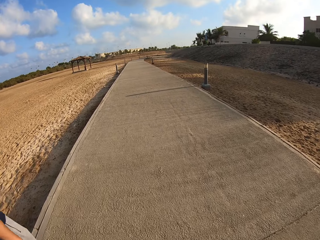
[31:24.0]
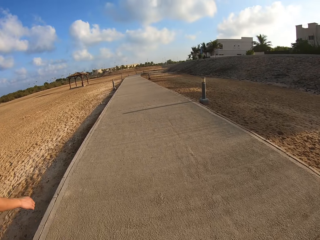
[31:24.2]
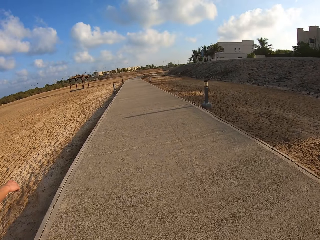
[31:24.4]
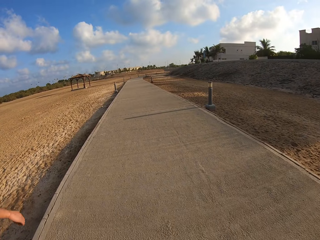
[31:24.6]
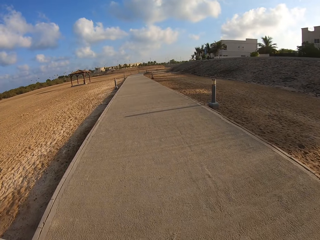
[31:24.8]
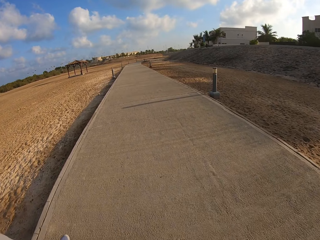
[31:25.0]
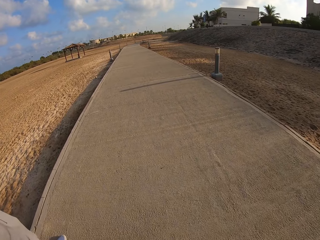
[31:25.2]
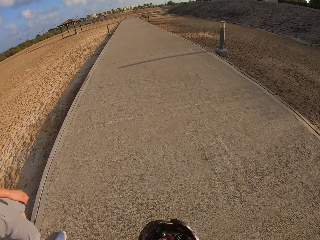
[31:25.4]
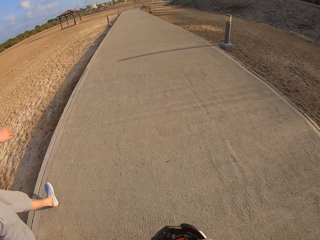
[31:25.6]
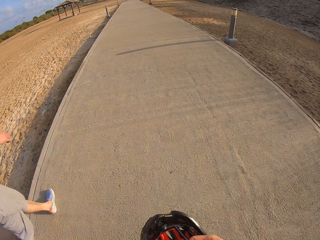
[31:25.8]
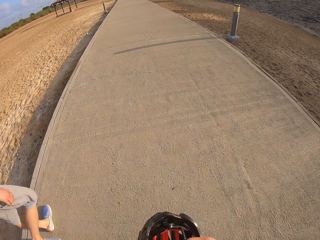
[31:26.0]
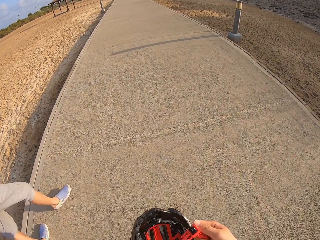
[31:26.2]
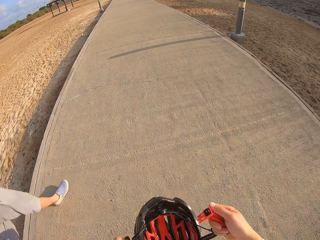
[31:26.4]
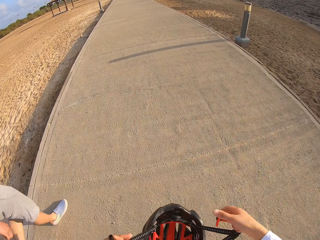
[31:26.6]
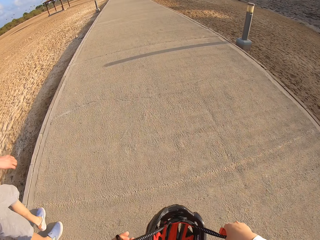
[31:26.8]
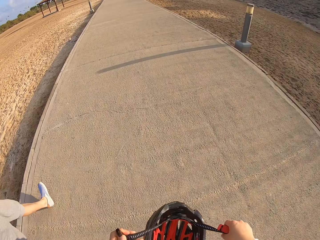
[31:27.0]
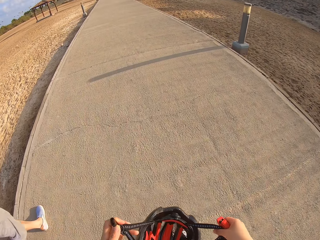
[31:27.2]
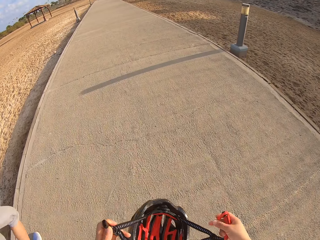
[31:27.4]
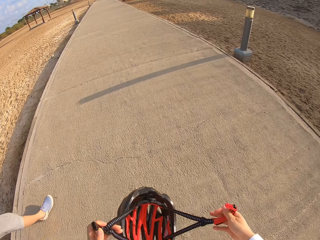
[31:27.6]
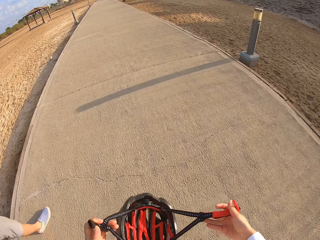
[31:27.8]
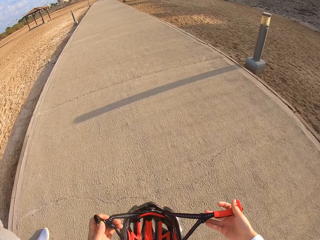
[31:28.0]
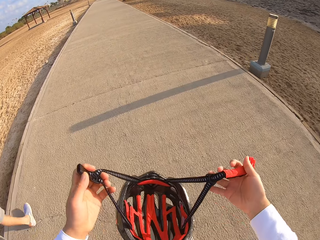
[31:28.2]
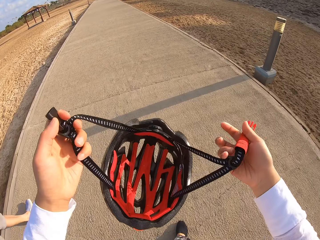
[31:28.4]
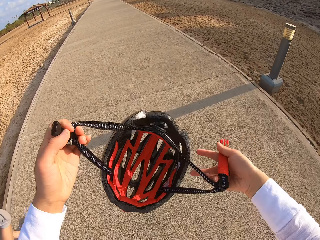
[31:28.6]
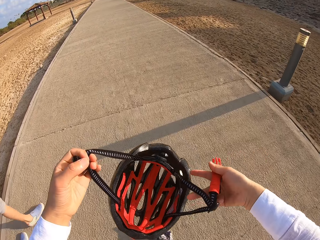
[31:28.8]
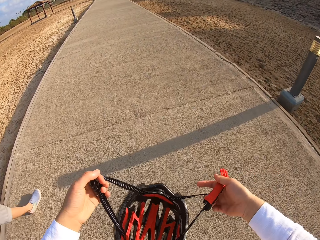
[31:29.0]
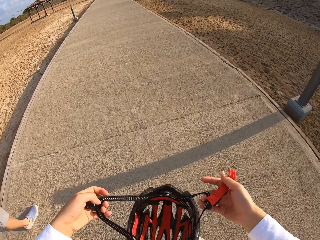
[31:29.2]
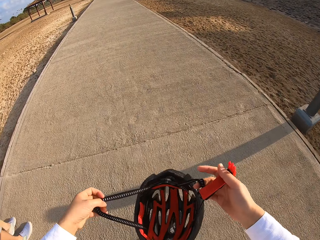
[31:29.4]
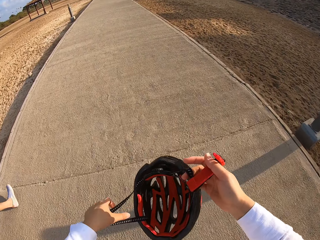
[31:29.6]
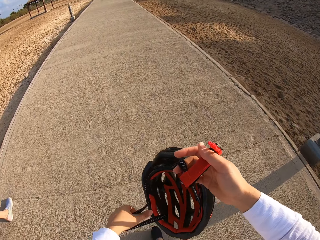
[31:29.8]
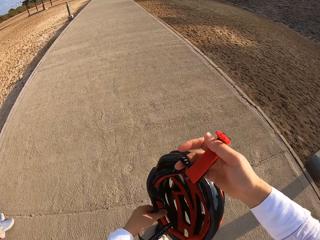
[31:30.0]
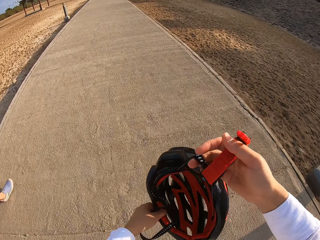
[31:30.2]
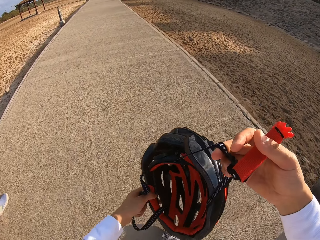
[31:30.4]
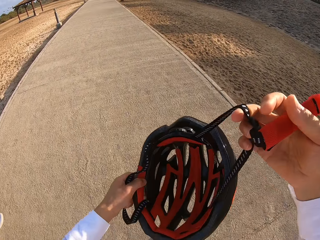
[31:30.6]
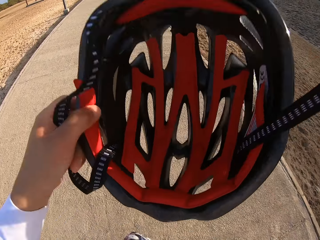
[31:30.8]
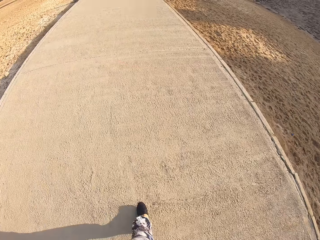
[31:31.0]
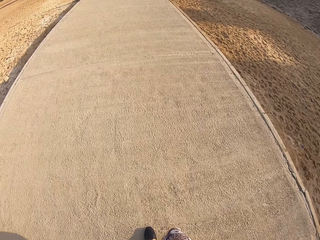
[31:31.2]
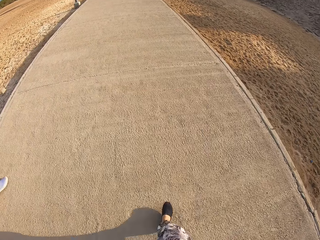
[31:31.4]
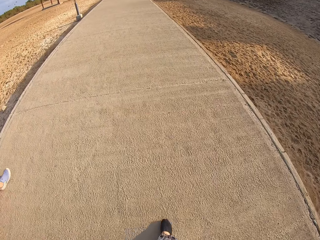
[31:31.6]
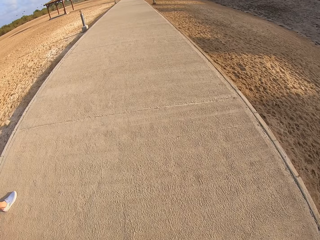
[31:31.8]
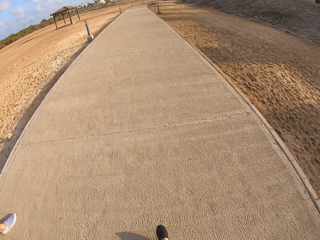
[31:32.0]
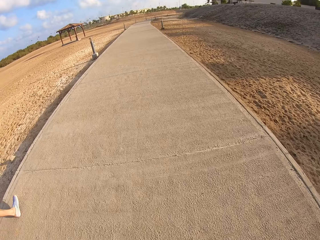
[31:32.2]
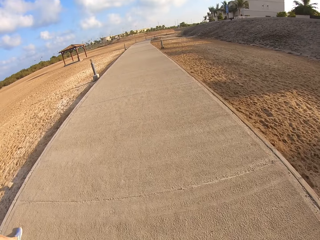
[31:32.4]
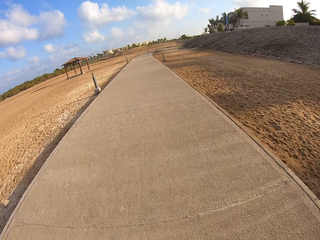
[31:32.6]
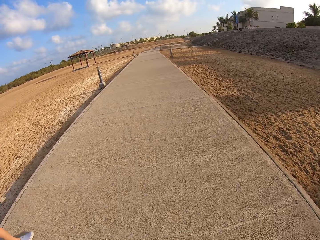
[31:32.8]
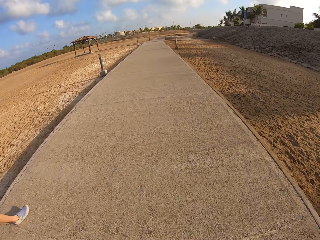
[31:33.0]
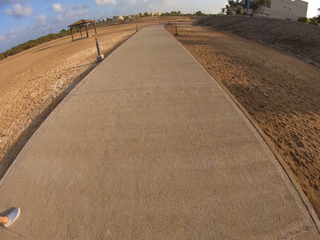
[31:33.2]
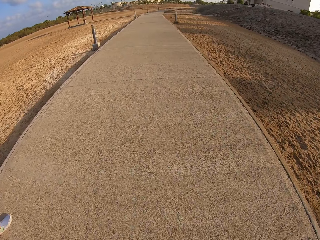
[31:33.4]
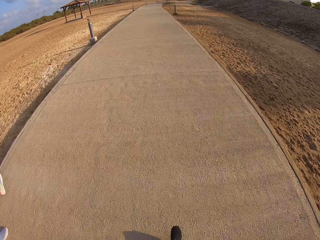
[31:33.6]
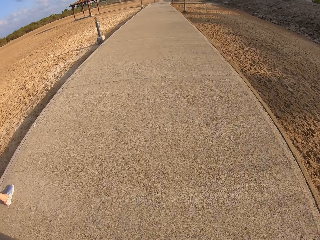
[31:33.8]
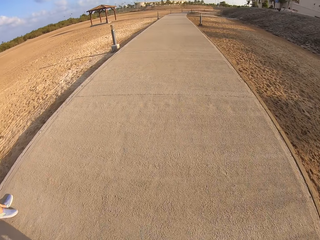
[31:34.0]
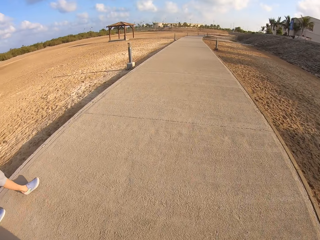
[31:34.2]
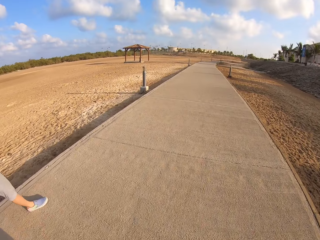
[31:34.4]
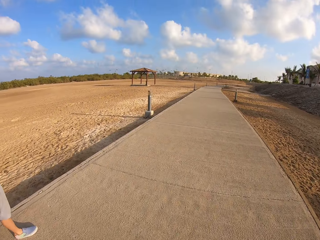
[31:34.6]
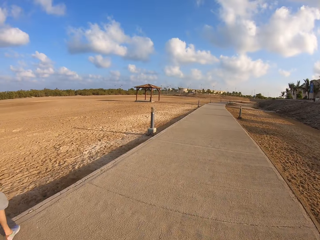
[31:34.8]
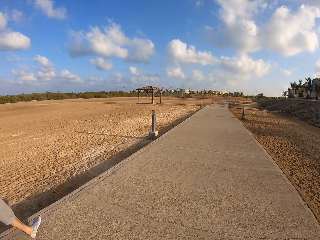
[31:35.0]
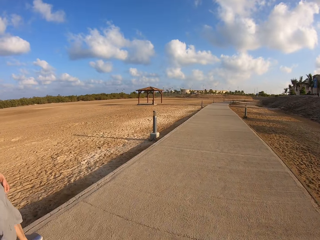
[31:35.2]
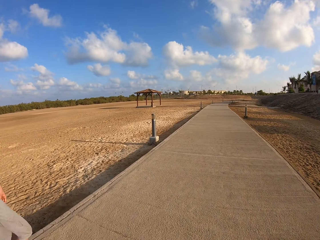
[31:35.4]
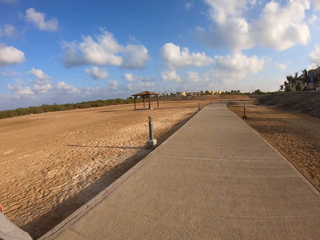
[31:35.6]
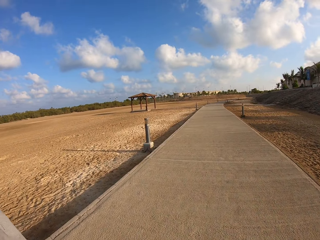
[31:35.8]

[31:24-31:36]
The camera wearer holds the bike head gear. They put on the safety cap. They, a person and another person walk on the sidewalk.

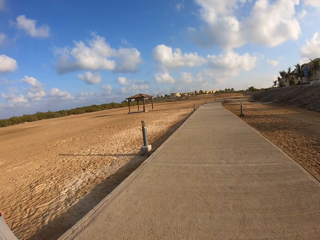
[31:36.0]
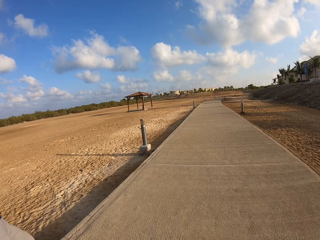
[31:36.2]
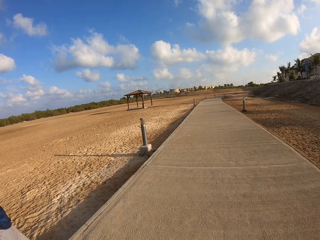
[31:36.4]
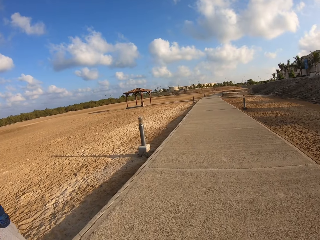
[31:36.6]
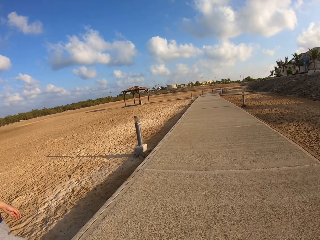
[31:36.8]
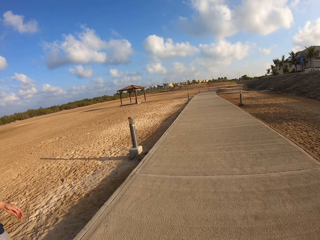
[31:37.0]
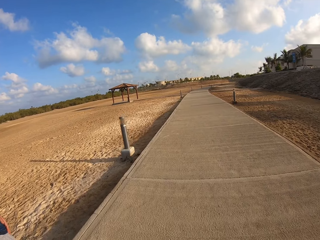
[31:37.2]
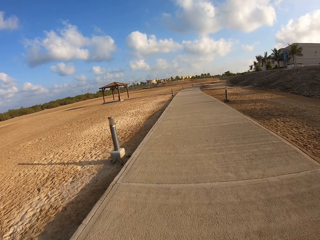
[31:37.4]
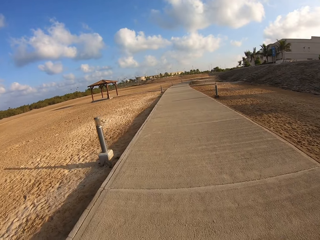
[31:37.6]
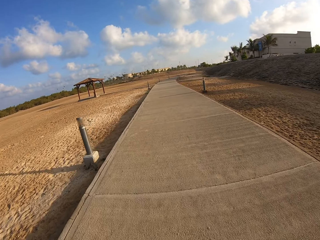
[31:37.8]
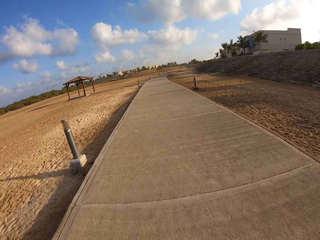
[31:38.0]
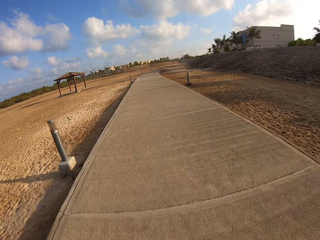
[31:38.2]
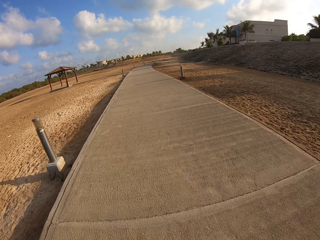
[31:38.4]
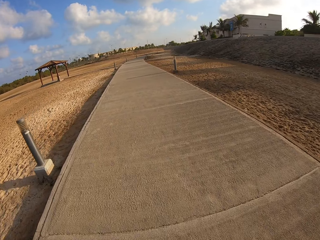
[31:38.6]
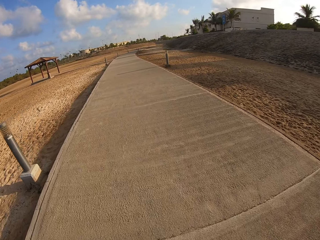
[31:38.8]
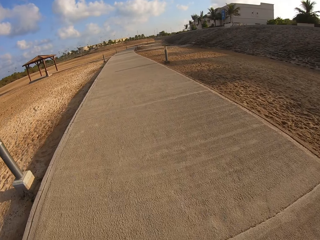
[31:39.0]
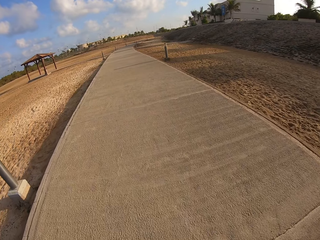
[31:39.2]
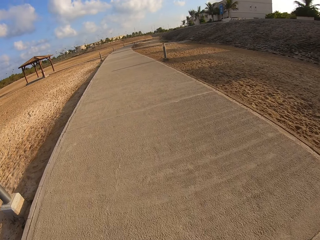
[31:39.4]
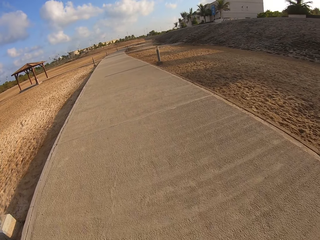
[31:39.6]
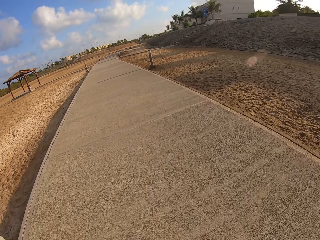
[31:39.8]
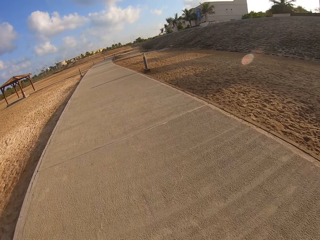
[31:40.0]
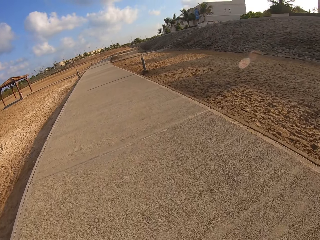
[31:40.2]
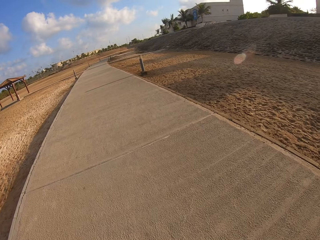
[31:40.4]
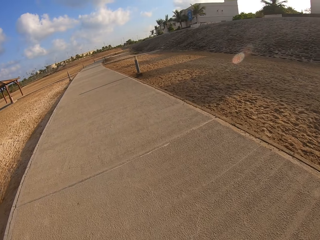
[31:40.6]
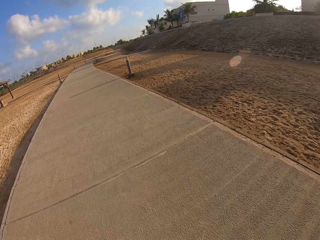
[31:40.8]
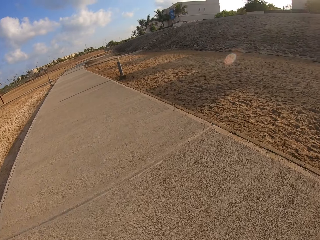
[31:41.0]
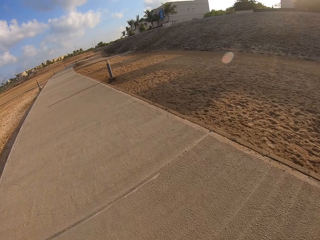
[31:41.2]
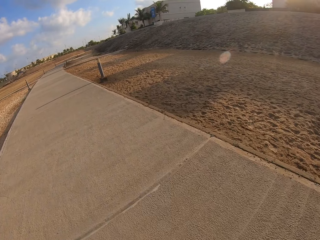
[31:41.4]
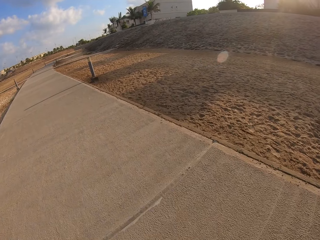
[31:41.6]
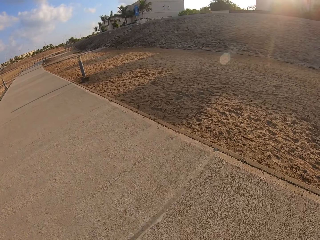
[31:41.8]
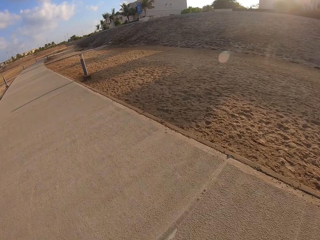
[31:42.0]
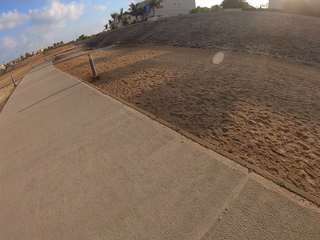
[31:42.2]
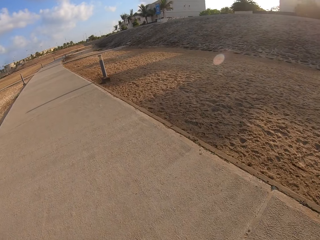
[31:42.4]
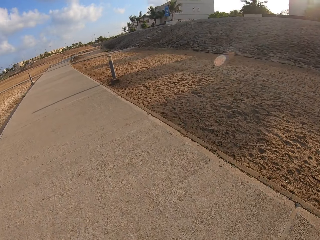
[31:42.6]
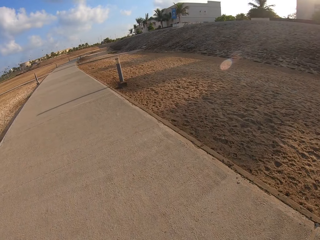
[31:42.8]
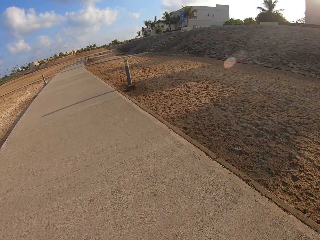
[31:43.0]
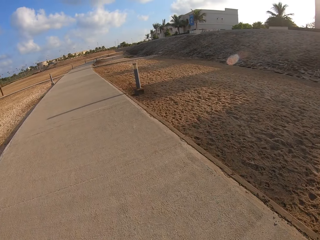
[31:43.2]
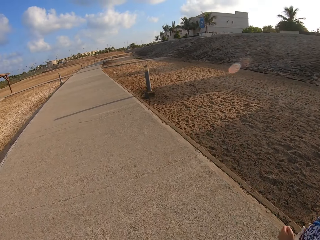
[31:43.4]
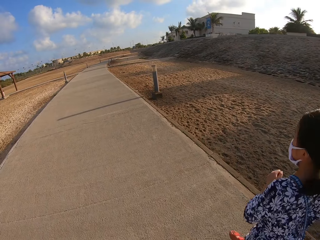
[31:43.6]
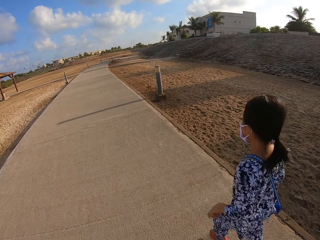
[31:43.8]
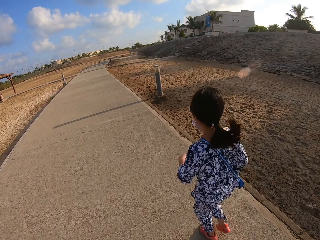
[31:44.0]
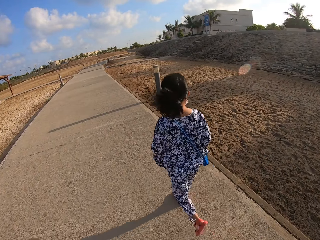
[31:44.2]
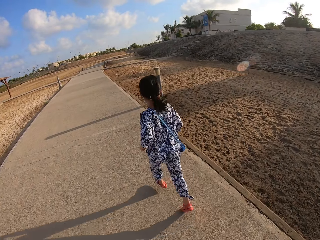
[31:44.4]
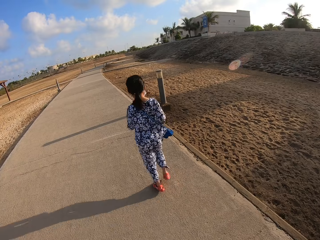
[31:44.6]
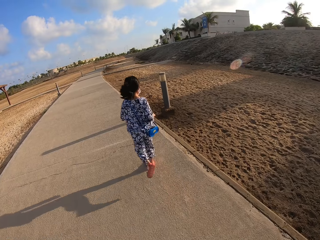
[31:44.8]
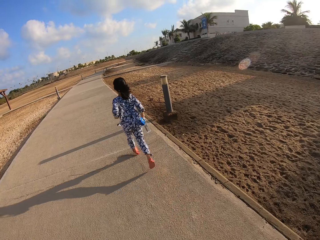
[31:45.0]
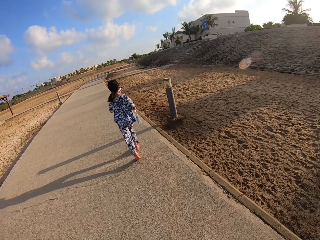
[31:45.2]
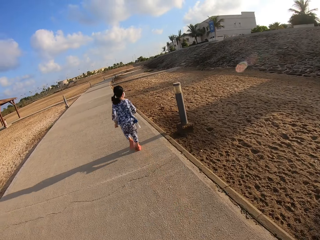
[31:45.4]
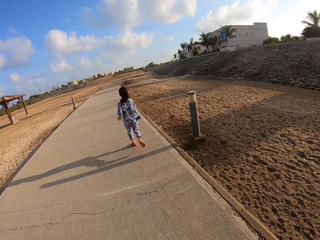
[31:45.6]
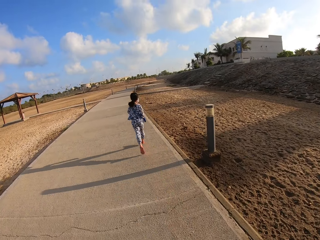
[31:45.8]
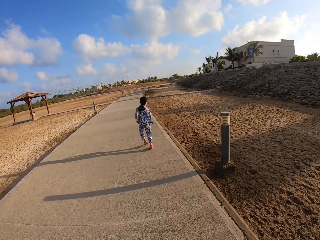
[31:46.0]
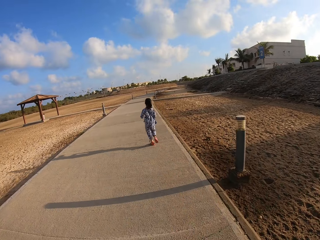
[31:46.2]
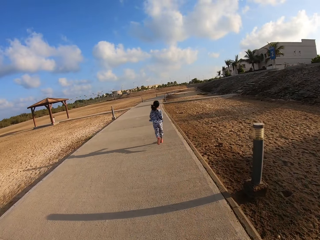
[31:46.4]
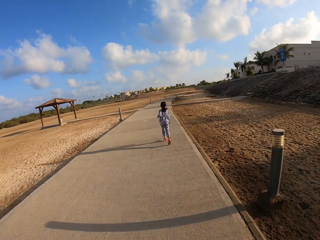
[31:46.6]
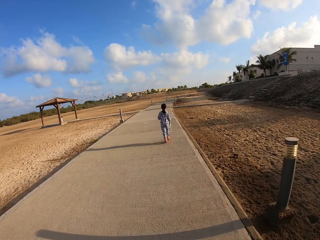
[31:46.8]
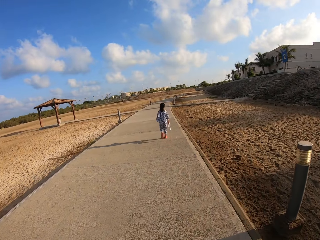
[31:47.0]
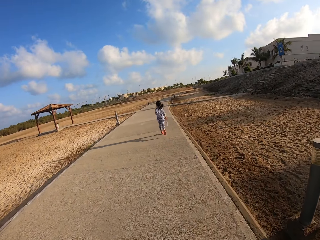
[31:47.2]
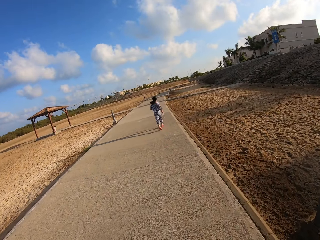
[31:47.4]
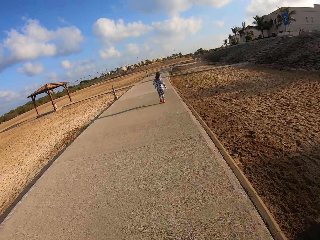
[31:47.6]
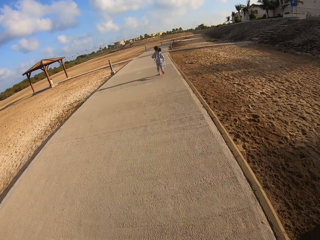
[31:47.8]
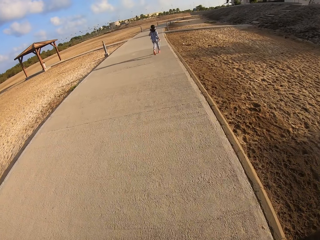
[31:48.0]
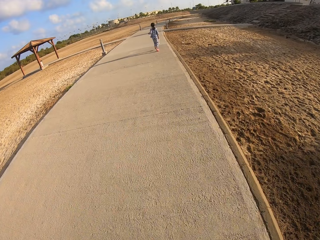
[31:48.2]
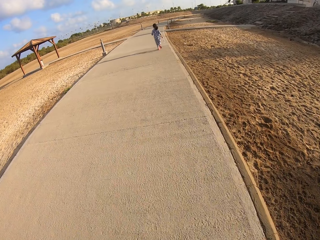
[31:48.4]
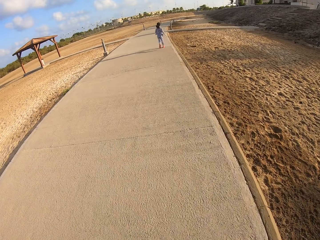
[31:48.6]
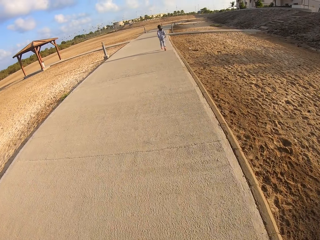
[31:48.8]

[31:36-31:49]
A person runs on the sidewalk.
